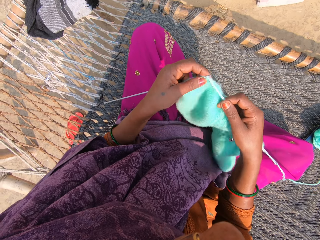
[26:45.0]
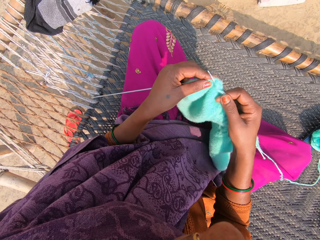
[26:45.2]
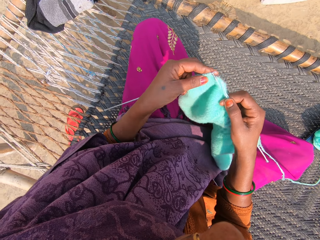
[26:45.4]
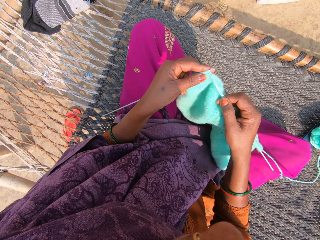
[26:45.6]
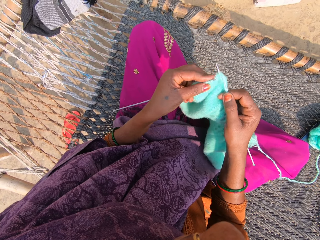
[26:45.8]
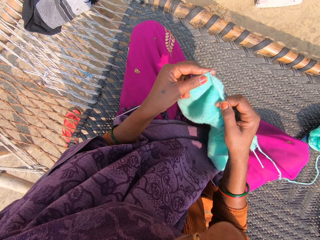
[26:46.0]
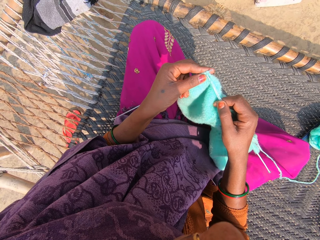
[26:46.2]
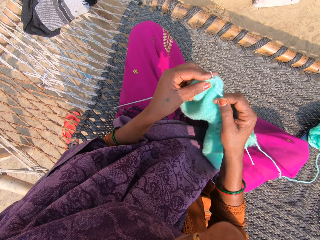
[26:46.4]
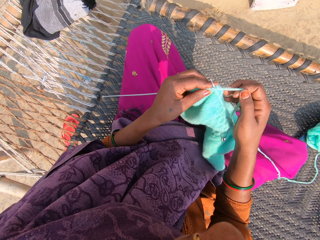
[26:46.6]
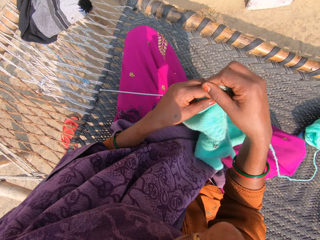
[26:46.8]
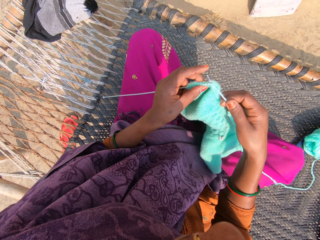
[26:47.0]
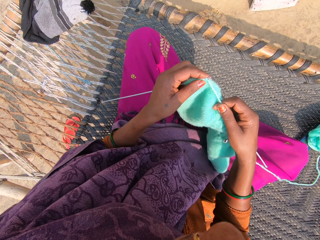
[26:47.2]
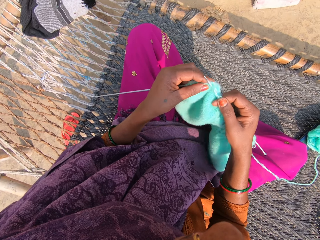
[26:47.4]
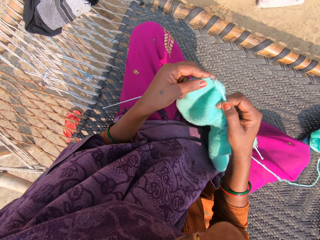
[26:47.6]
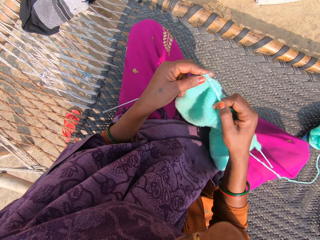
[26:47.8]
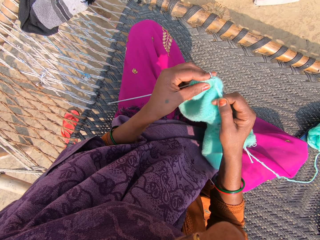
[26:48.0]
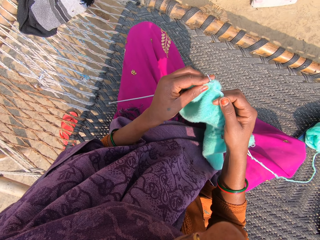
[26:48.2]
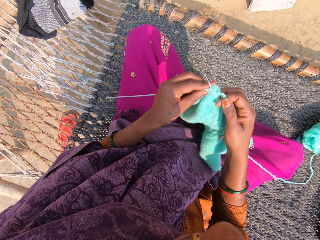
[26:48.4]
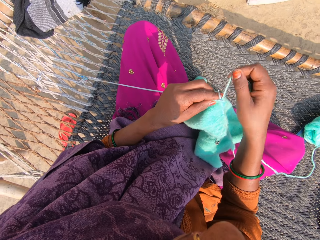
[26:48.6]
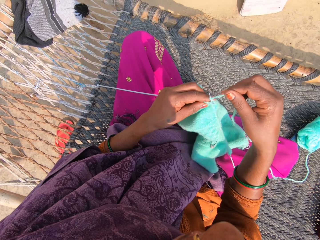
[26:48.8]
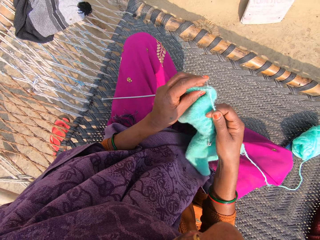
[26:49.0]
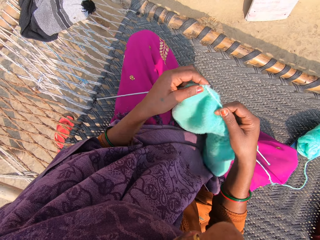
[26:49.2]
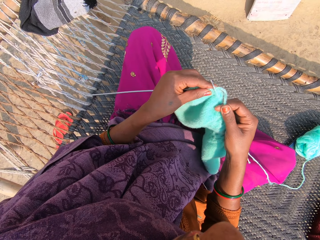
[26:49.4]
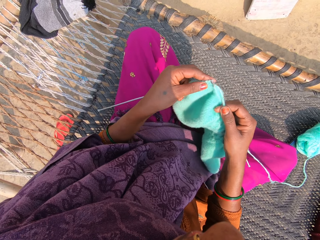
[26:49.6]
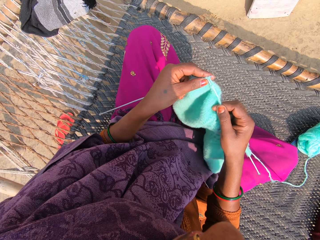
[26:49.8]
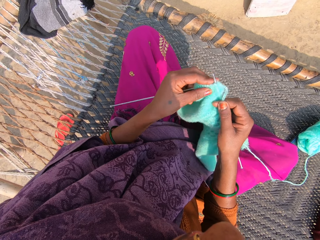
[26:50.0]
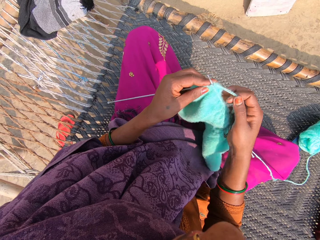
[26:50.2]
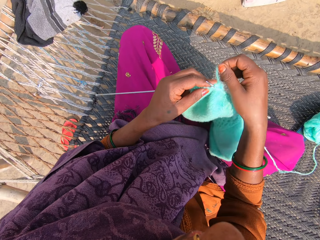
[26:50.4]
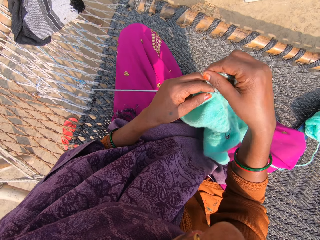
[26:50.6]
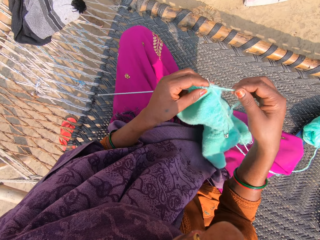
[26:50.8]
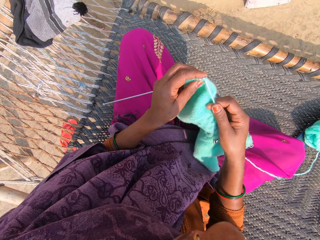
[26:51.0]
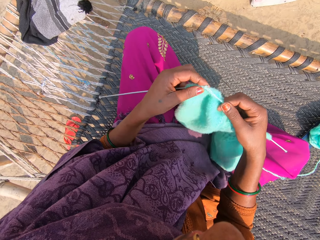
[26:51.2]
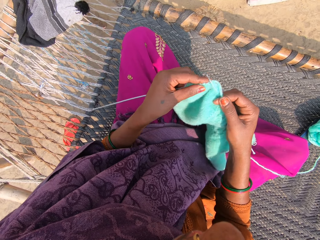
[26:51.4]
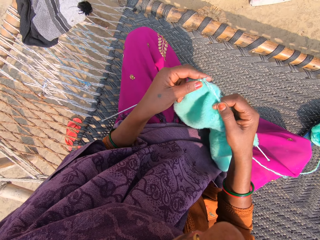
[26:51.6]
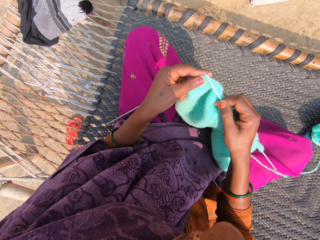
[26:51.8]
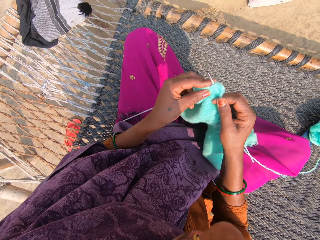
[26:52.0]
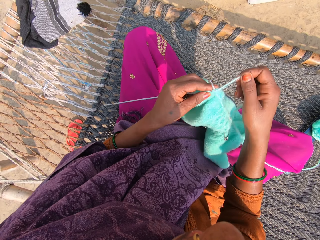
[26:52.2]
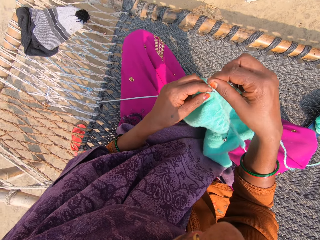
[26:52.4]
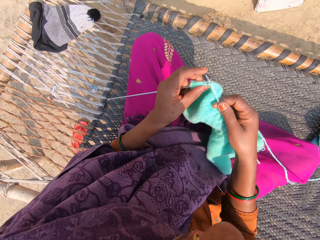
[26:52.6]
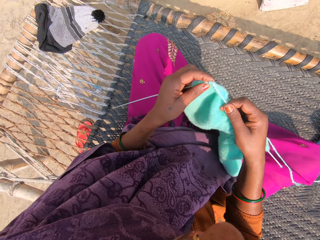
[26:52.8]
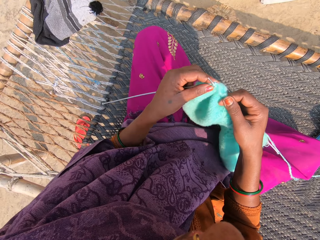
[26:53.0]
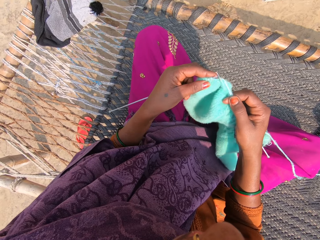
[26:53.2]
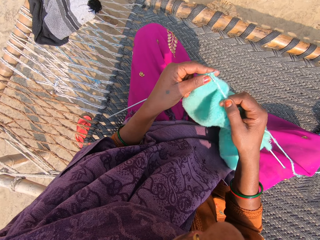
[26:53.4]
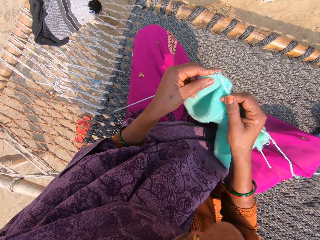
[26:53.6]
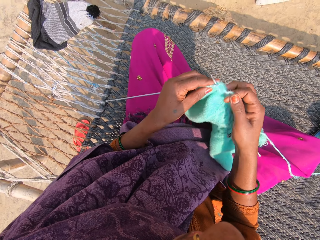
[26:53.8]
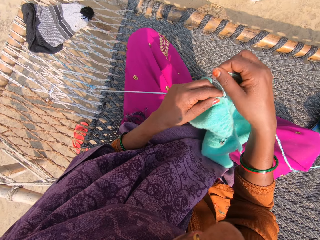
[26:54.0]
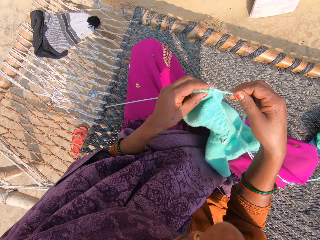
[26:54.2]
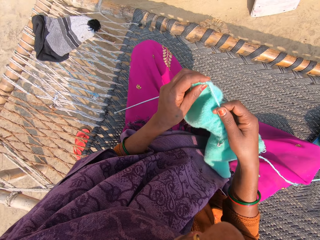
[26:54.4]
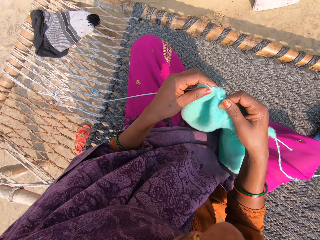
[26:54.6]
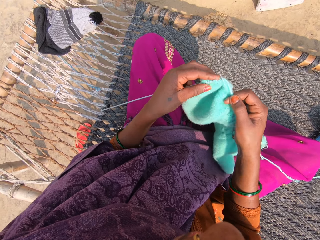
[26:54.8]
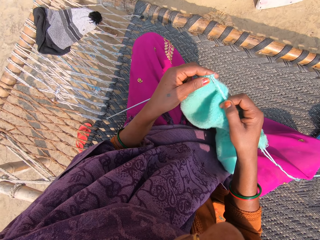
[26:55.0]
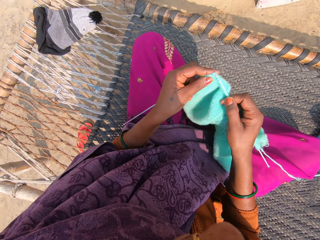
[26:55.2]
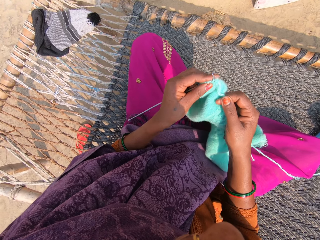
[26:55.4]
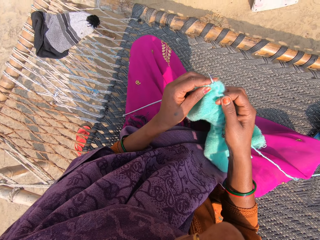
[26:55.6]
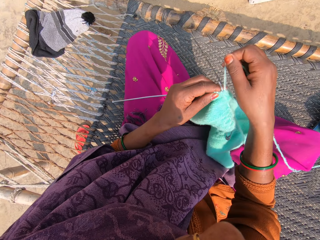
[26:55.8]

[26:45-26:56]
The camera wearer knits the fabric. They roll the thread on the needle. They knit the fabric. They roll the thread on the needle. They knit the fabric. They roll the thread on the needle. They knit the fabric. They roll the thread on the needle. They knit the fabric. They roll the thread on the needle. They knit the fabric.

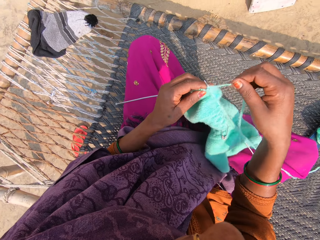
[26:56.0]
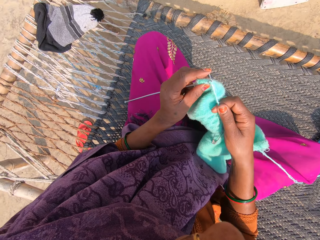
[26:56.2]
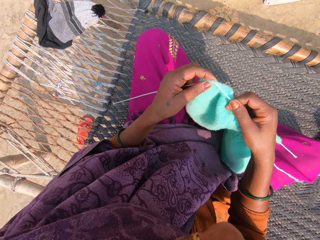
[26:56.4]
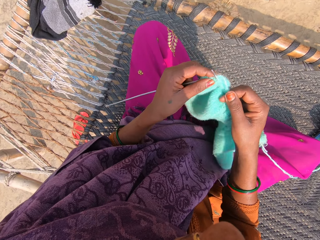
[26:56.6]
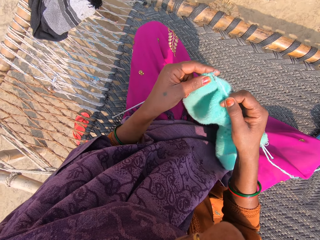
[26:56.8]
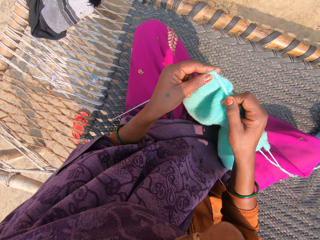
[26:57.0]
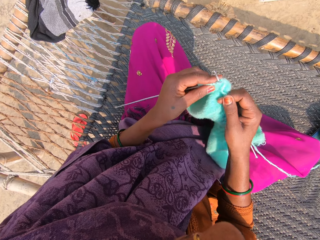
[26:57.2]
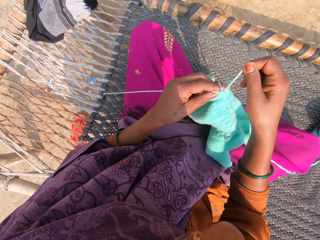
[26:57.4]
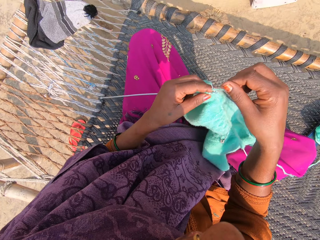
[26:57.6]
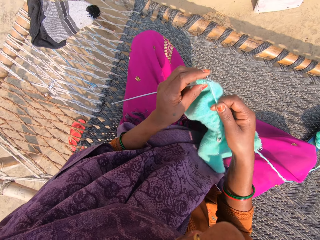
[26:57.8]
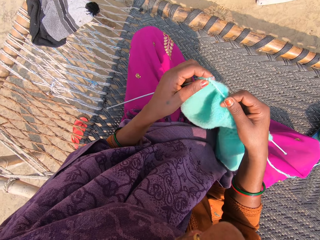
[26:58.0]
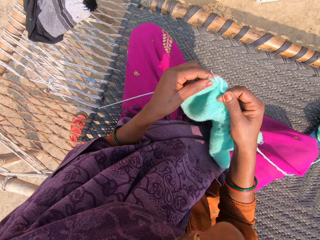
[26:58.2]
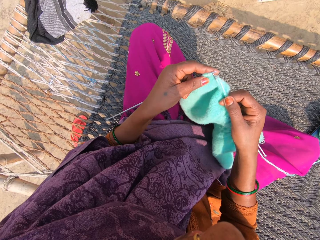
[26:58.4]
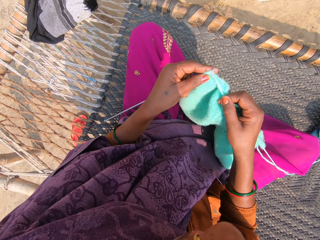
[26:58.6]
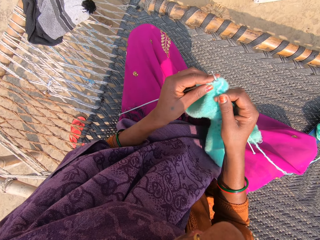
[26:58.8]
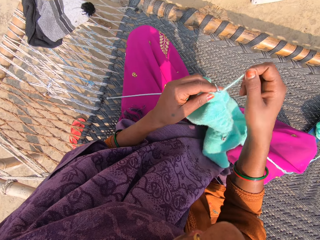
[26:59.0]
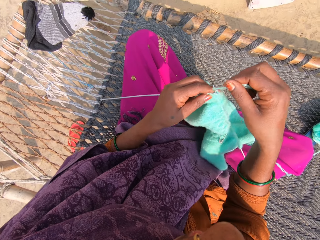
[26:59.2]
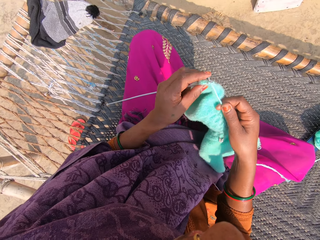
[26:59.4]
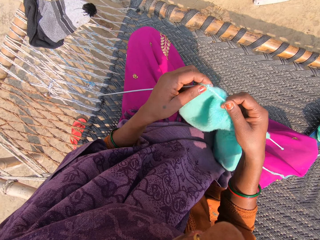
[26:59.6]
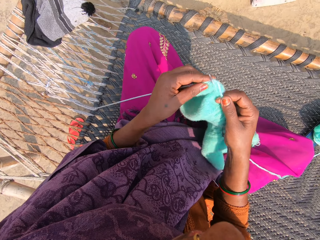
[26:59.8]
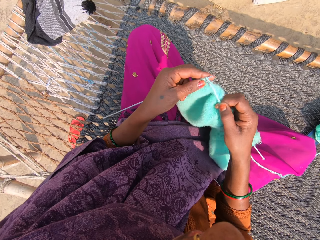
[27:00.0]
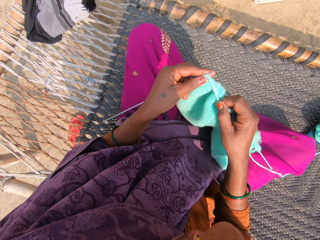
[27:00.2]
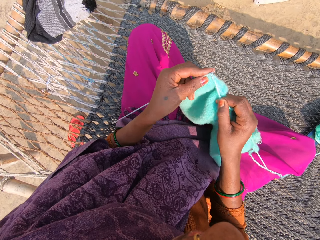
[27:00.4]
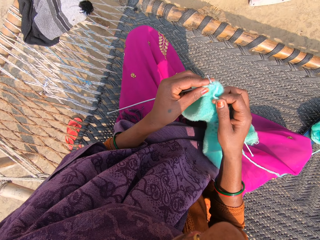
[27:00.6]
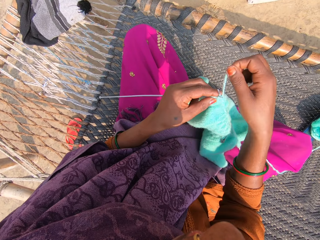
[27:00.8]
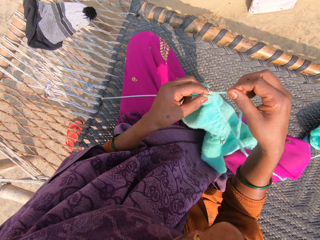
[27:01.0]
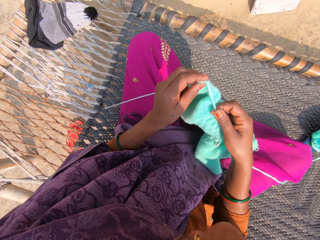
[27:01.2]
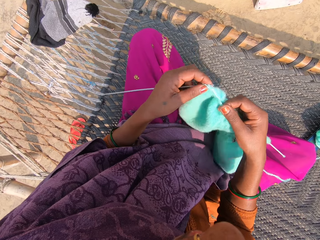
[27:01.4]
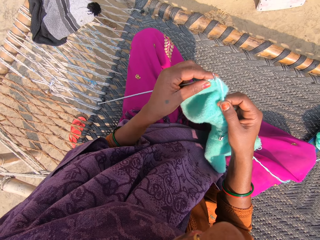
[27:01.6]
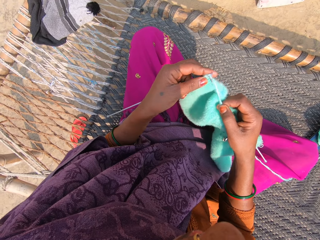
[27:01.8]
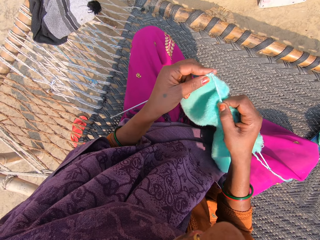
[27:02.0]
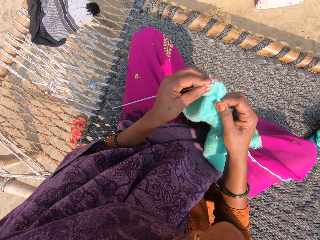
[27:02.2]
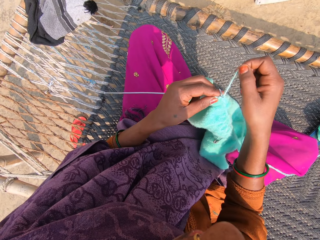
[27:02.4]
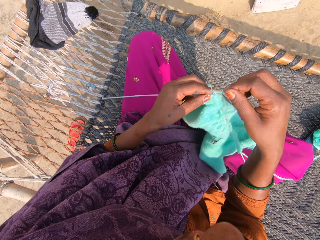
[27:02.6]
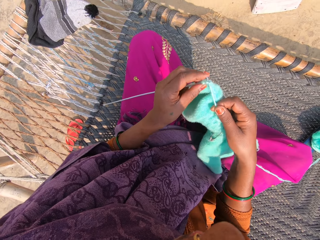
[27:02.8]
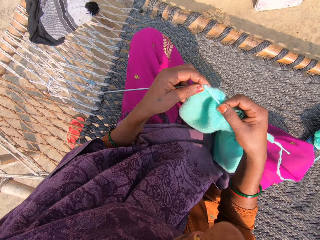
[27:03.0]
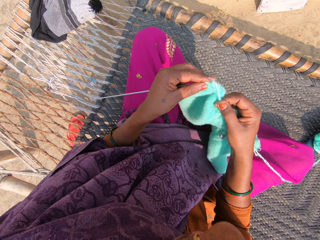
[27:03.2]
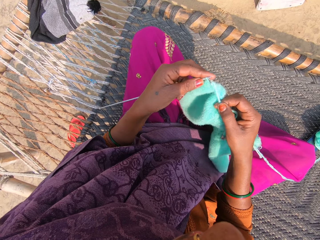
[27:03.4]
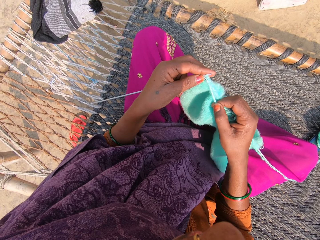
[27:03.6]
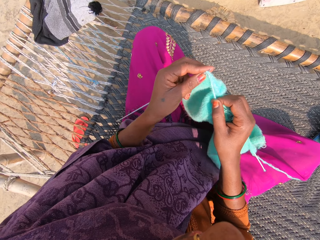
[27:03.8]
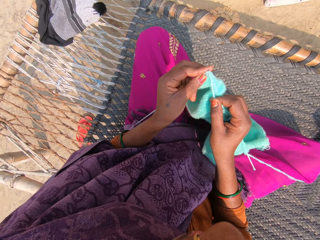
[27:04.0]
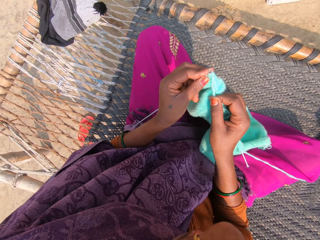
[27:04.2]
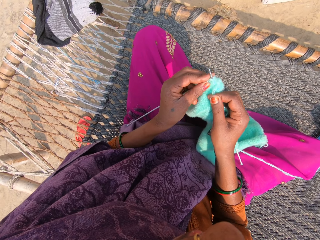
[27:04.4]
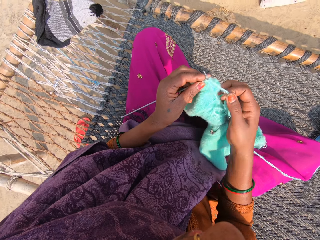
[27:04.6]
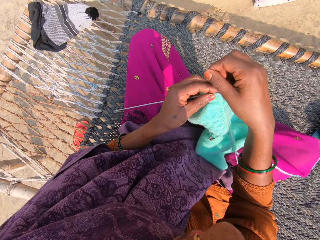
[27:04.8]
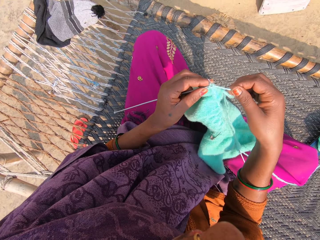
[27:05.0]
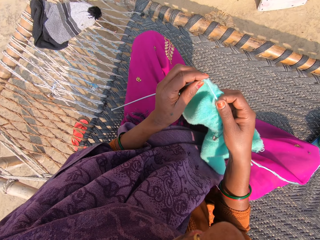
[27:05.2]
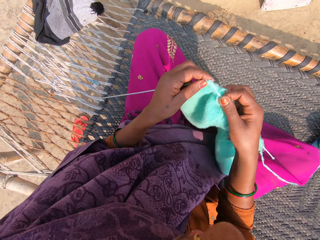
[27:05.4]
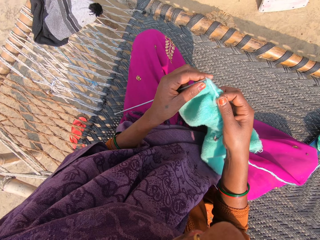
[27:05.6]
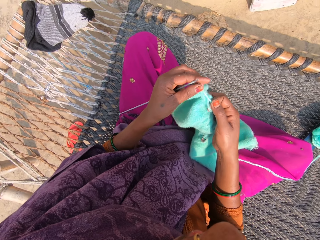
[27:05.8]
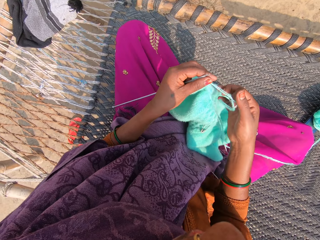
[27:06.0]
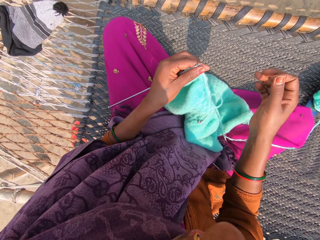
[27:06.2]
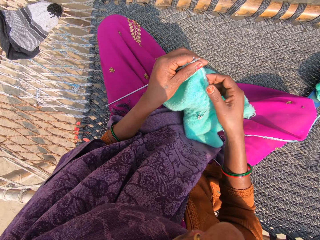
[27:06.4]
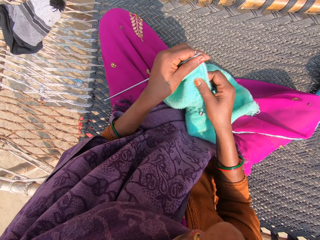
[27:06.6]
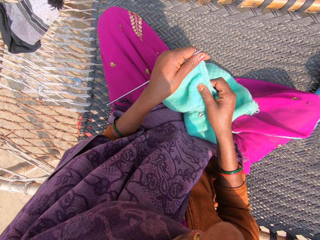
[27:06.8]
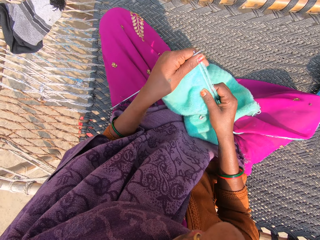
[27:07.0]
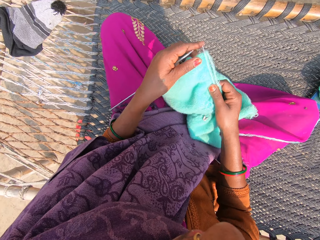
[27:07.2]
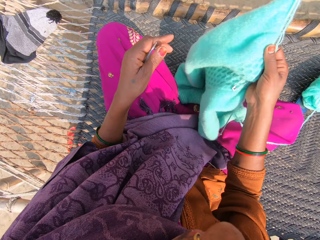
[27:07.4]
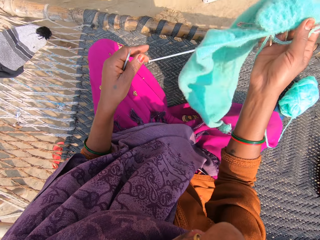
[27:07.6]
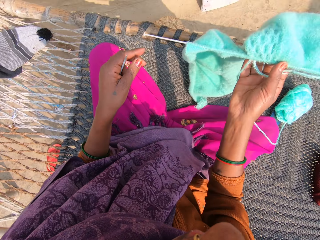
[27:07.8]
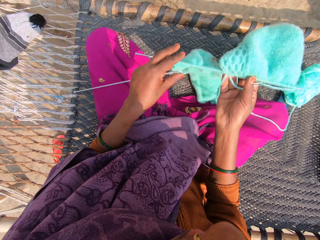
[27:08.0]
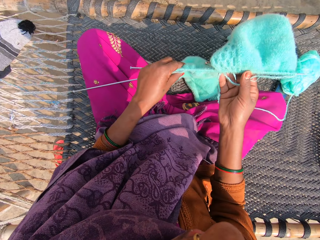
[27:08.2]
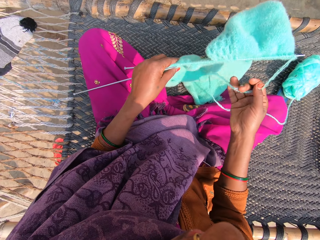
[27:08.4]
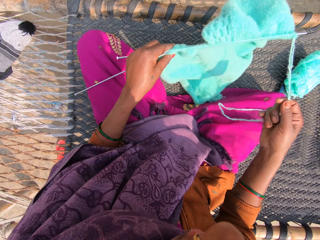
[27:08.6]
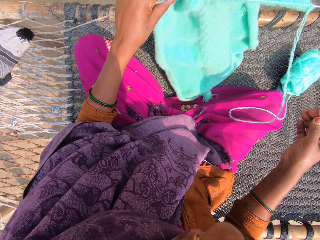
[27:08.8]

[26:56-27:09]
The camera wearer rolls the thread on the needle. They knit the fabric. They roll the thread on the fabric. They knit the fabric. They roll the thread on the needle. They knit the fabric. They roll the thread on the needle. They knit the fabric. They roll the thread on the needle. They knit the fabric. They roll the thread on the fabric. They knit the fabric. They move the thread and move the fabric. They adjust the wool on a knitting pin. They lift the fabric. They change the position of the towel. They pass the needle to the left hand.
